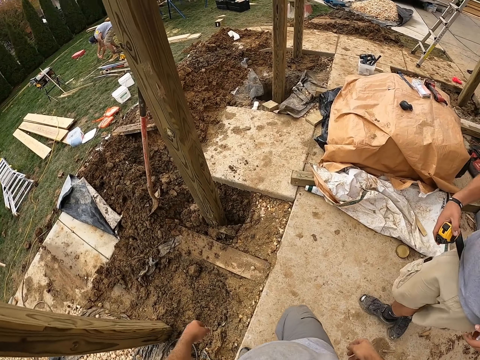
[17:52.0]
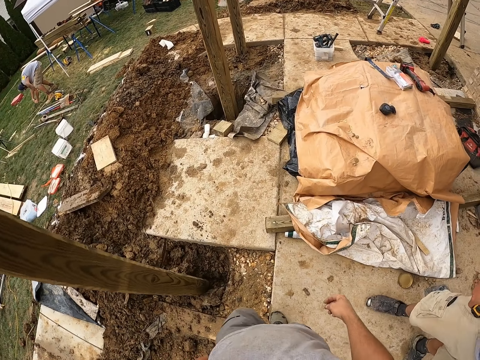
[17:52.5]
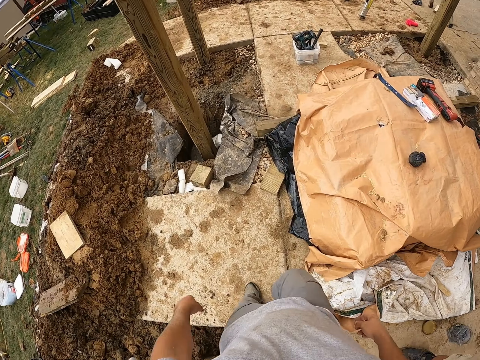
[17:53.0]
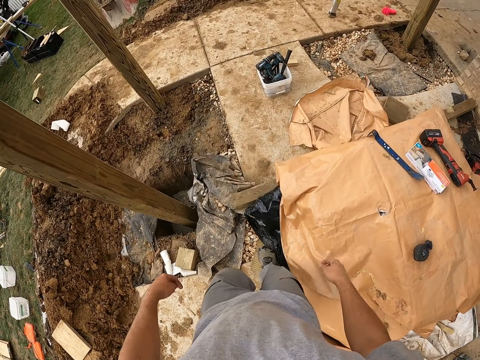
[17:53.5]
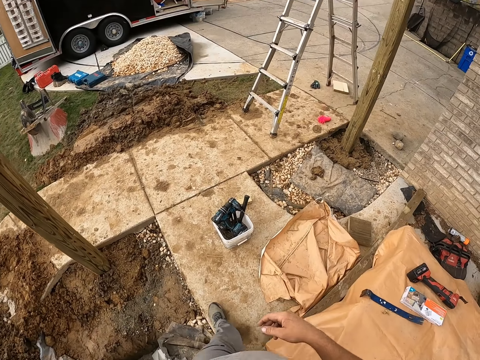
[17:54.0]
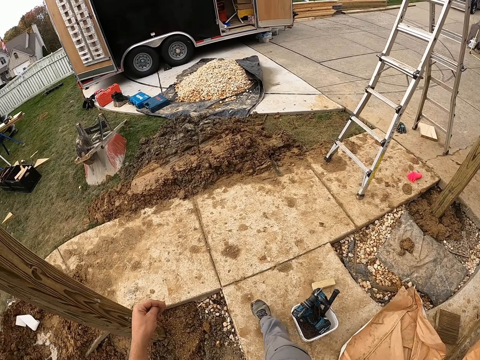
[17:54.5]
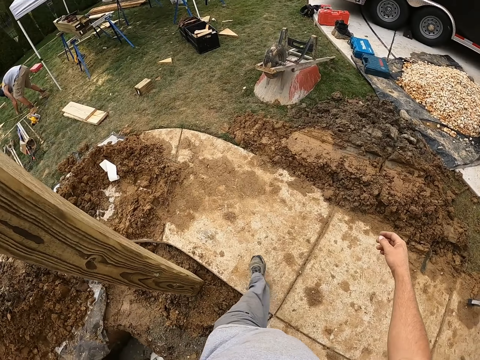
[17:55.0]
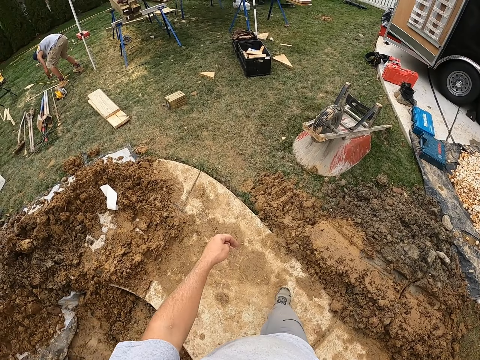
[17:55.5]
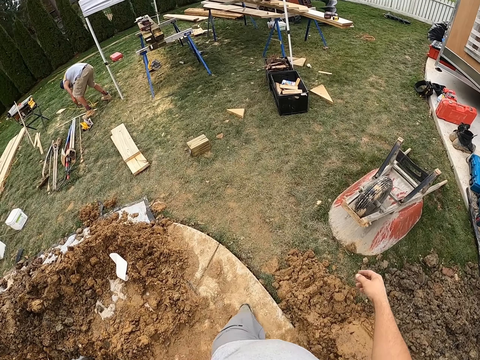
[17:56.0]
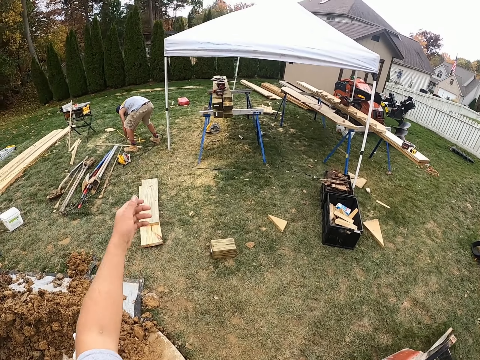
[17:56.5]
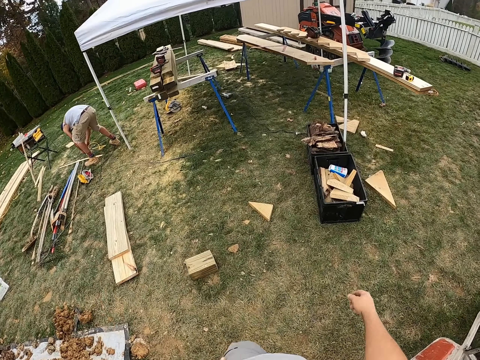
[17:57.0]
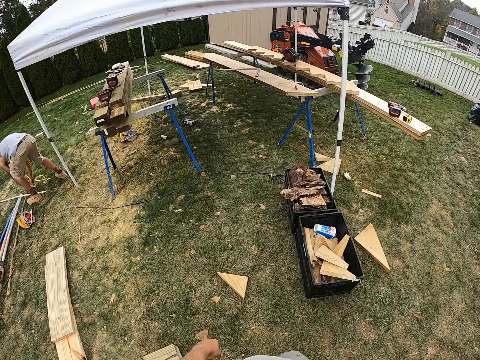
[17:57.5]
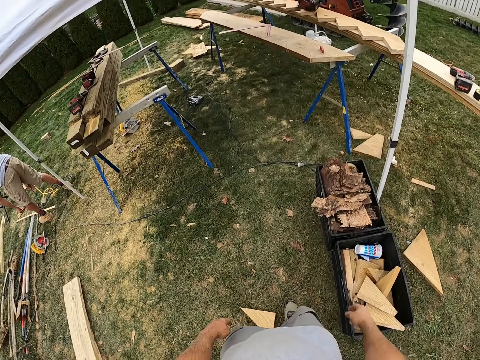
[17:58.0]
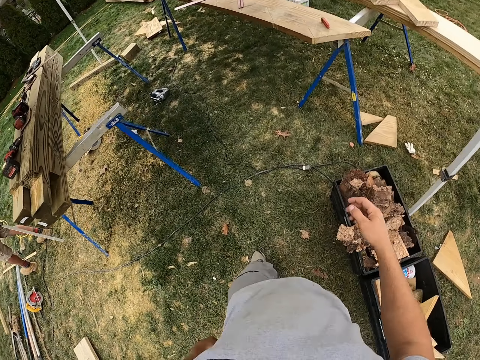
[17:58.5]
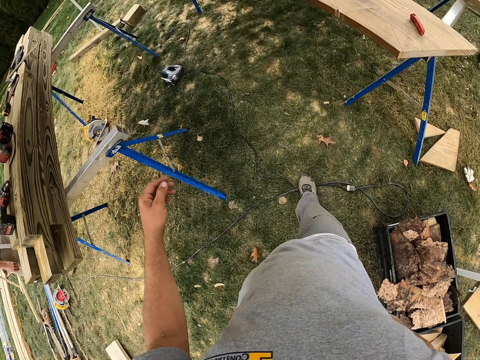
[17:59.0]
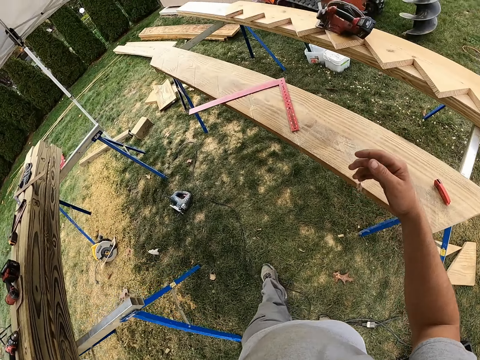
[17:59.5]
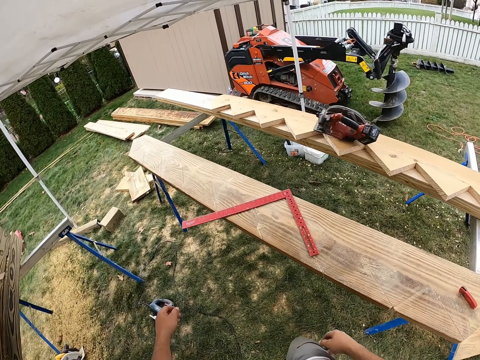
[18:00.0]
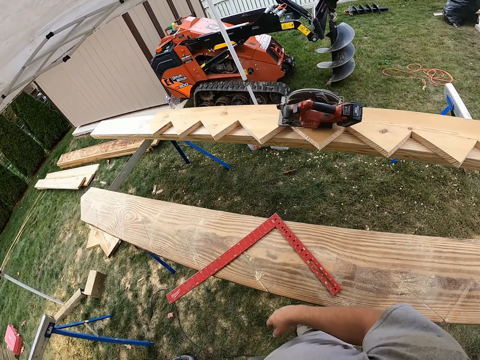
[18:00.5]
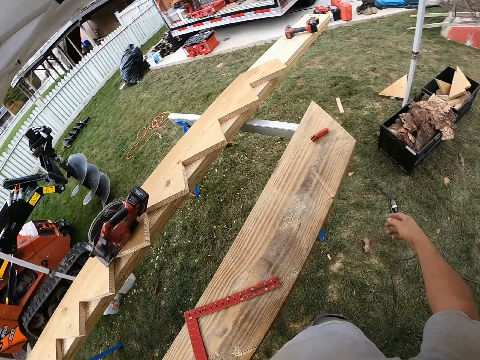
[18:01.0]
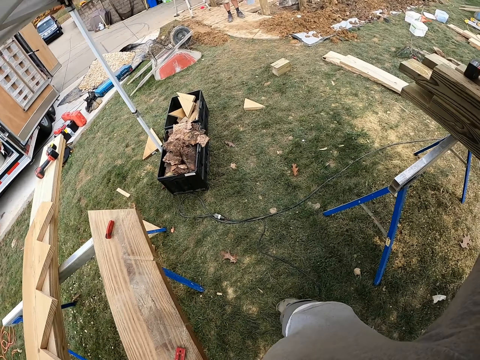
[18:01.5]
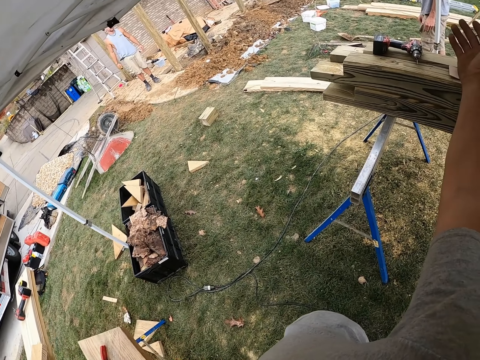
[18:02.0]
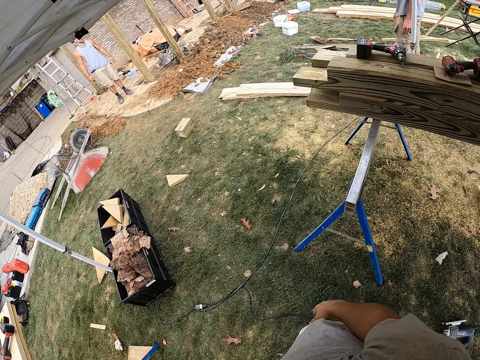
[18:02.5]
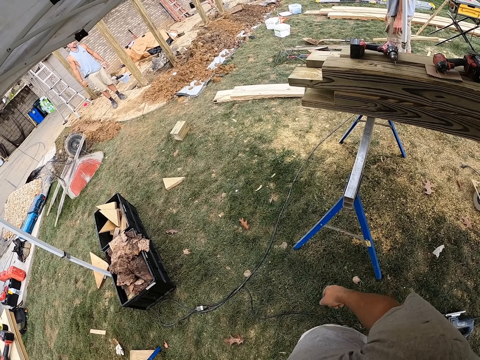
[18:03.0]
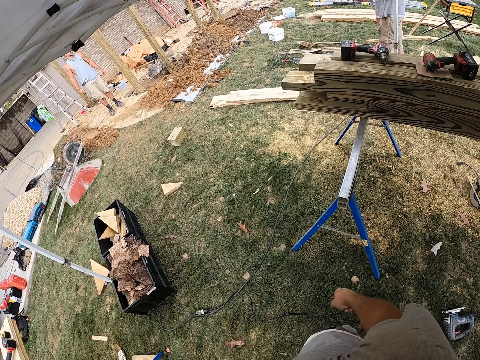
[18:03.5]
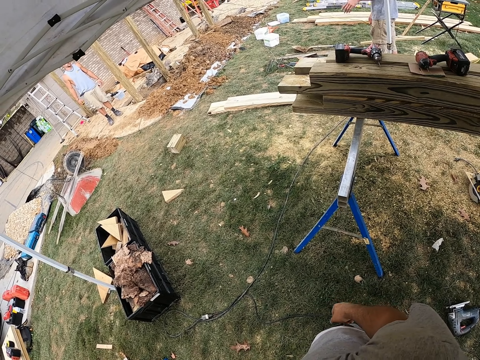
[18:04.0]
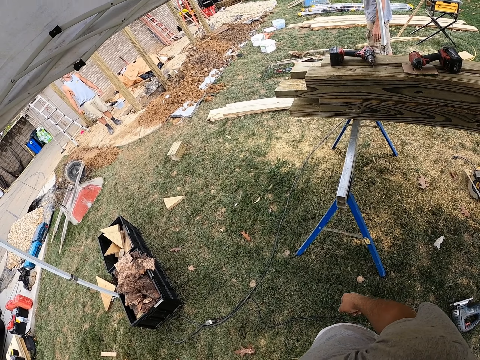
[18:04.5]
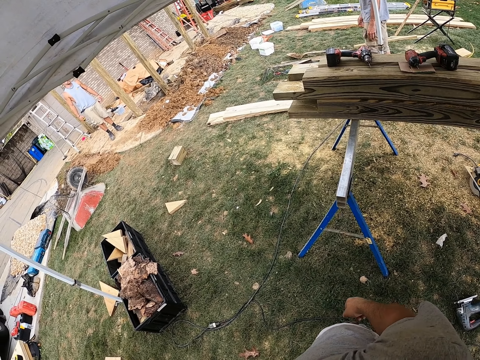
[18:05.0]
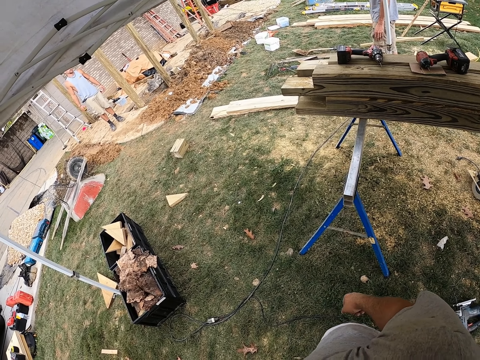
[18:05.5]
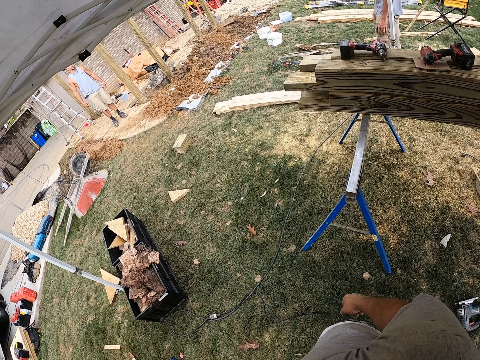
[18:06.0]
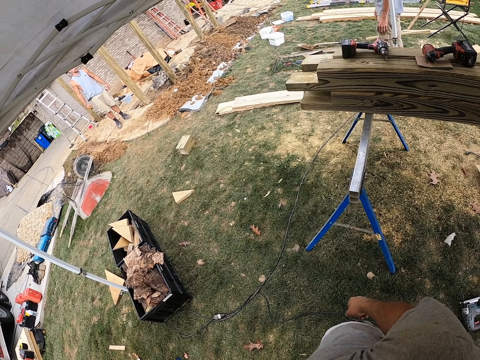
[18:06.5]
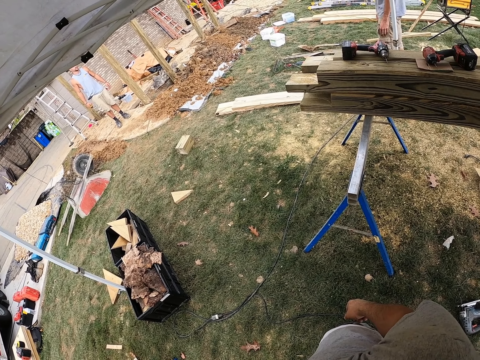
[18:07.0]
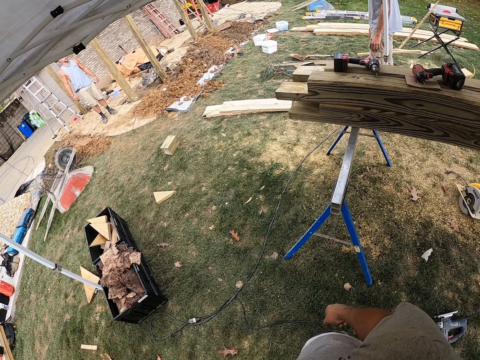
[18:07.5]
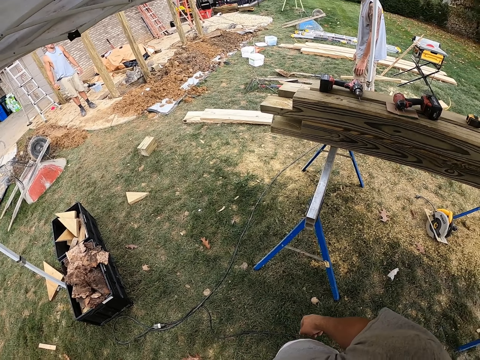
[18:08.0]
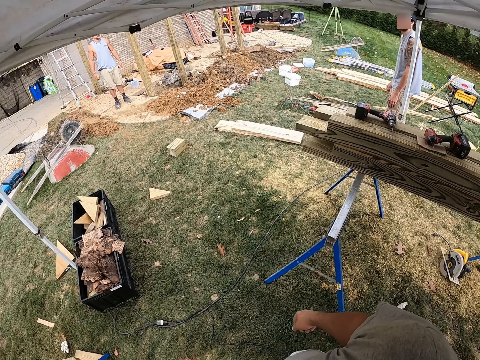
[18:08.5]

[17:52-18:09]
The camera wearer walks forward. A man holds a cable. The camera wearer turns to the right. They interact with the man, gesture at the man. They stare at the man.

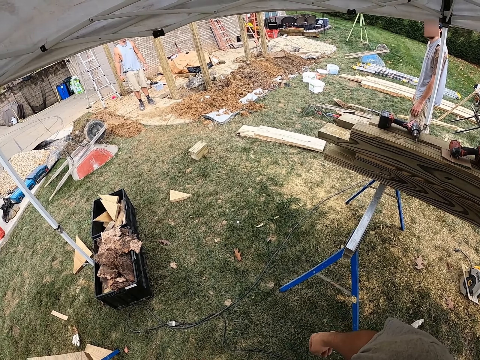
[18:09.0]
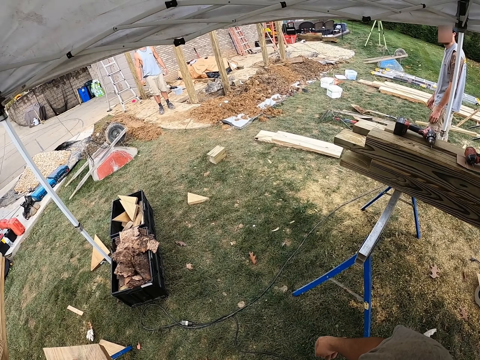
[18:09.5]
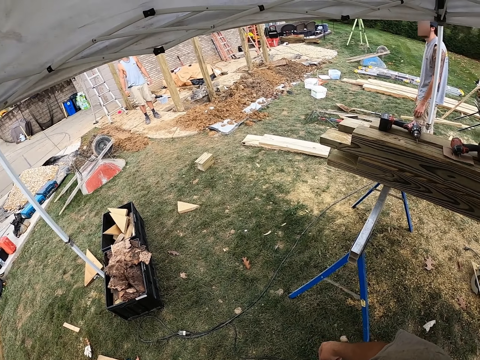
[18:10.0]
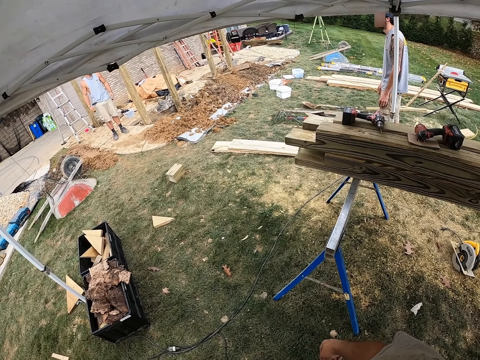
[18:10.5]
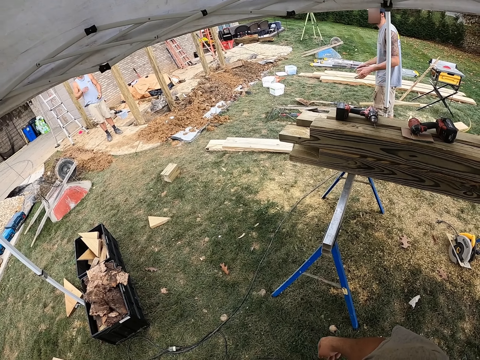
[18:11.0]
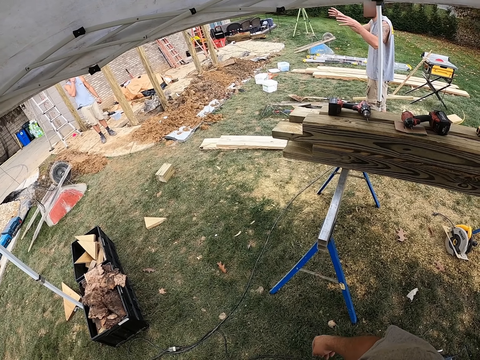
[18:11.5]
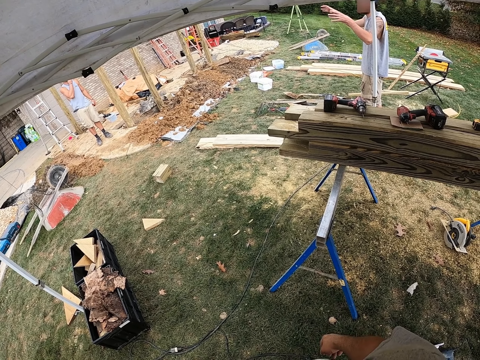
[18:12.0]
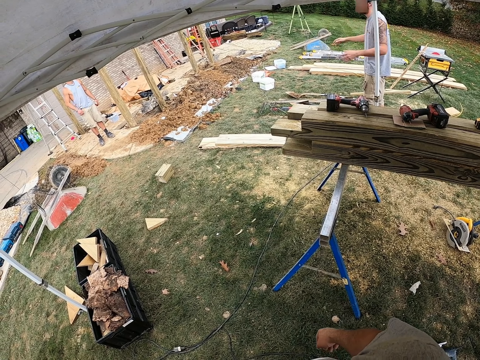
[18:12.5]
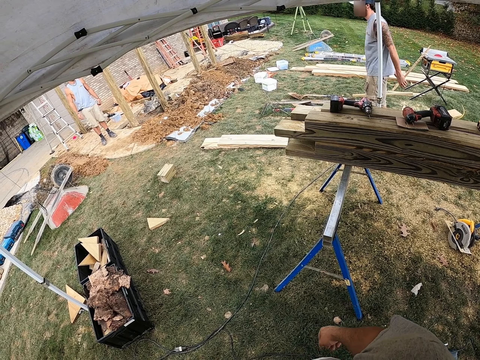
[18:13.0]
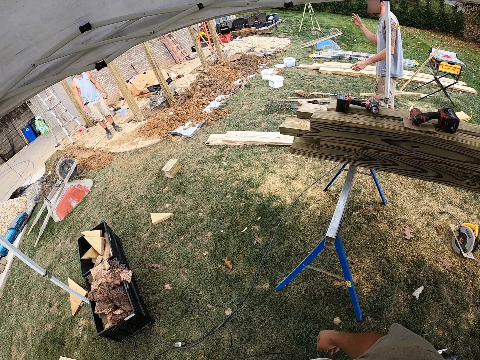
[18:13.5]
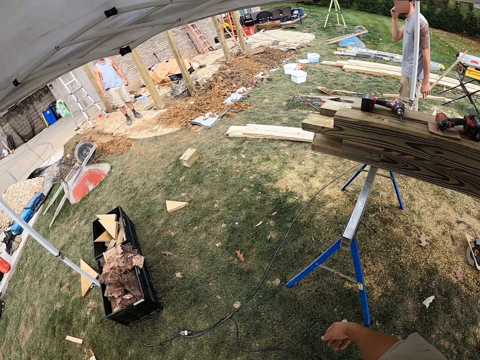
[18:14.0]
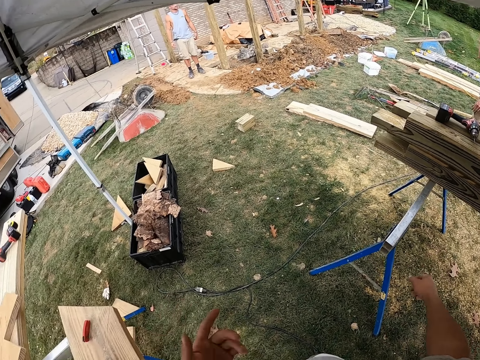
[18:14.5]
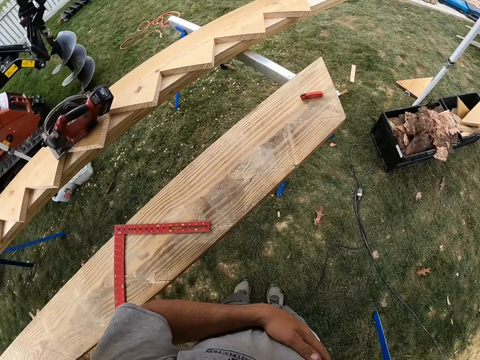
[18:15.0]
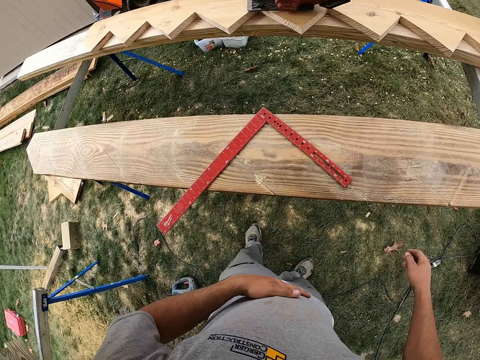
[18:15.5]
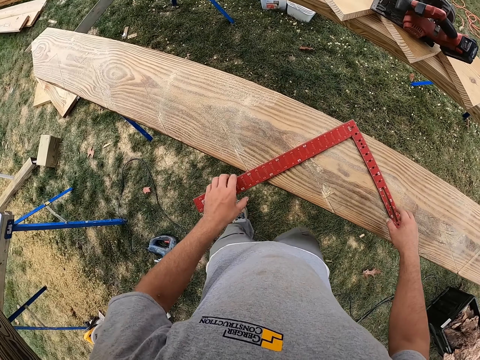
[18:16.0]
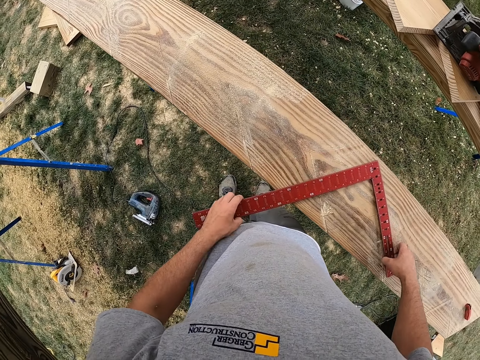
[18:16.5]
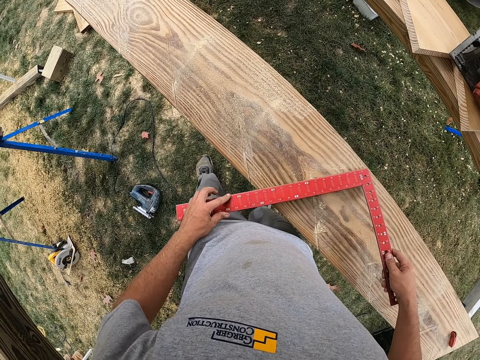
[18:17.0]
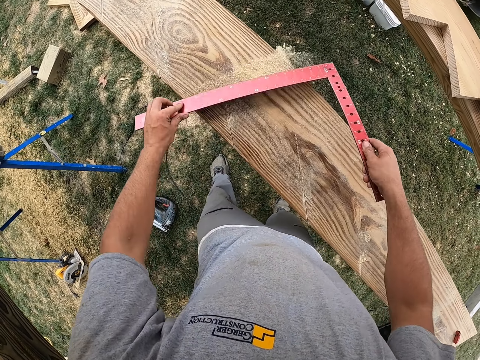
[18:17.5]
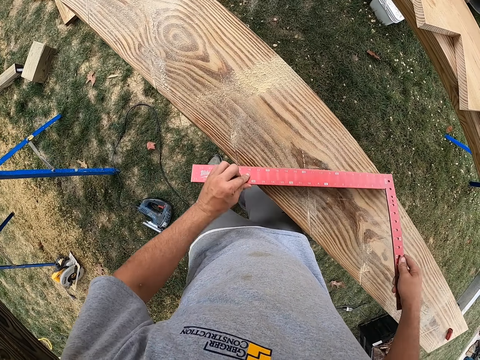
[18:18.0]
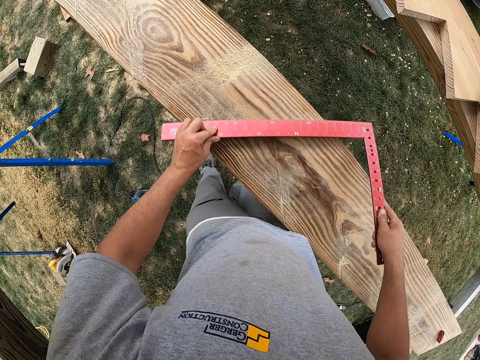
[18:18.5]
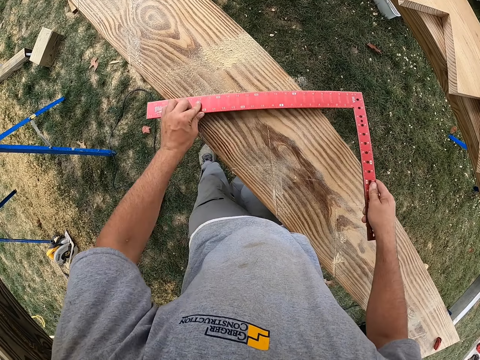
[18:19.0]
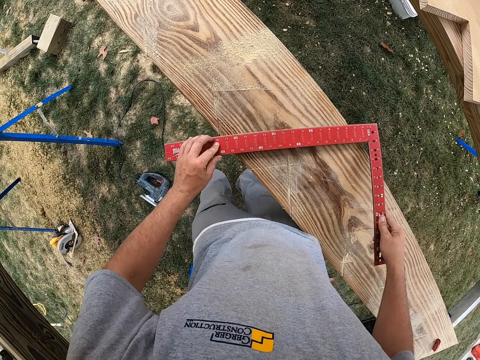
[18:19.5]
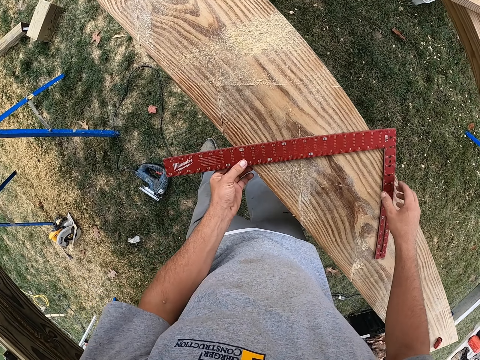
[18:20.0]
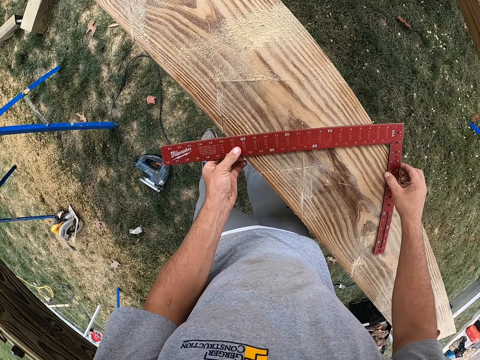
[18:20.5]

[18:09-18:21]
The camera wearer stares at a man. The man gestures with his hands. The camera wearer turns around to the timber. They move a square ruler on the wood. They pick up the square measure.
